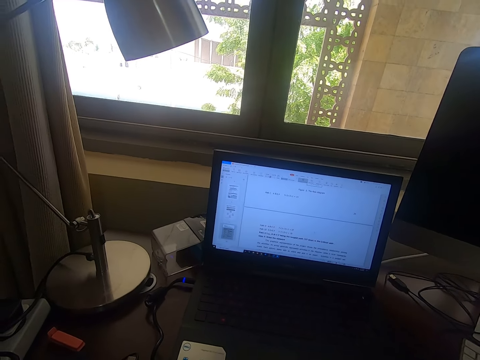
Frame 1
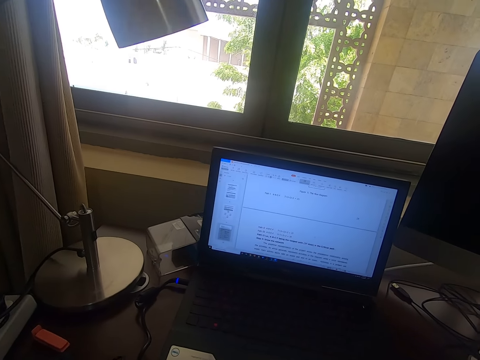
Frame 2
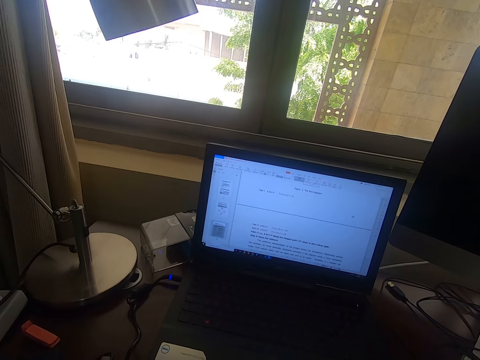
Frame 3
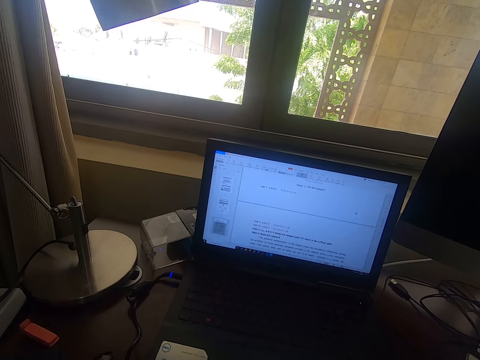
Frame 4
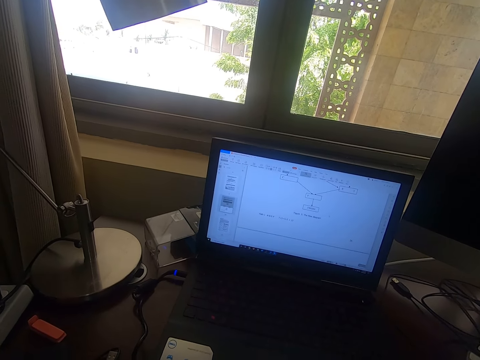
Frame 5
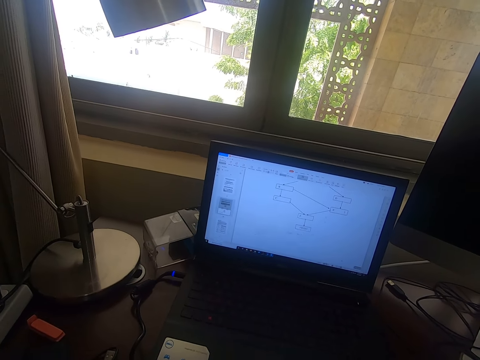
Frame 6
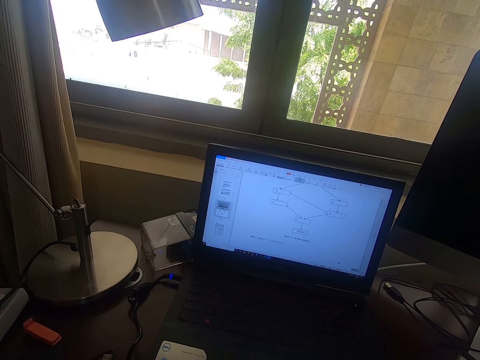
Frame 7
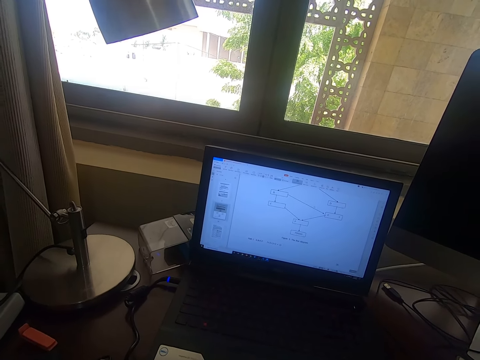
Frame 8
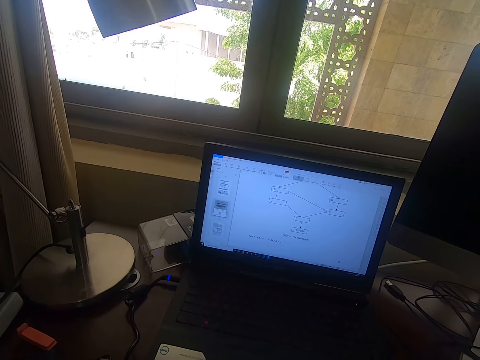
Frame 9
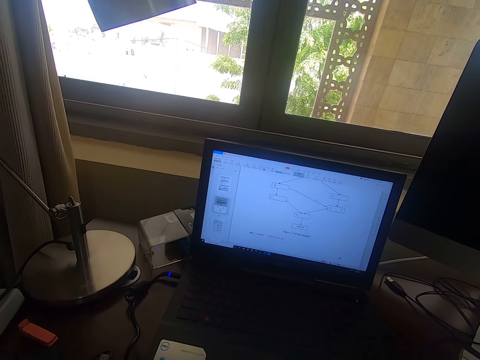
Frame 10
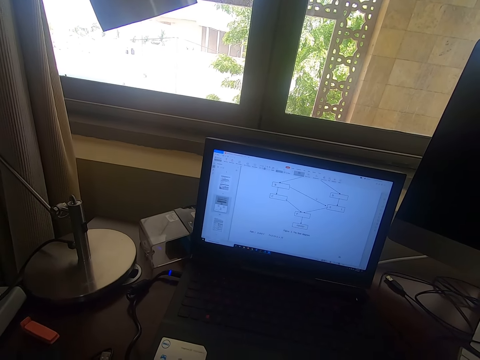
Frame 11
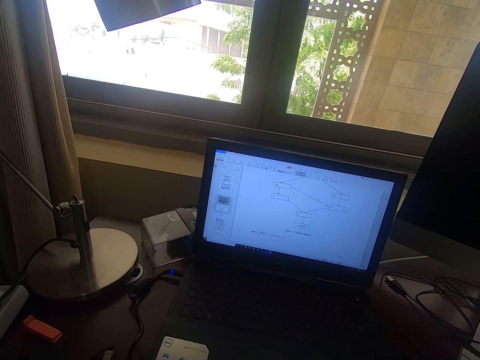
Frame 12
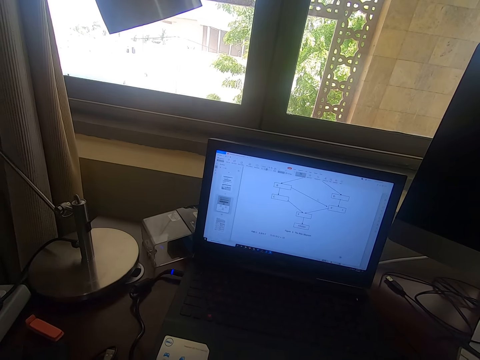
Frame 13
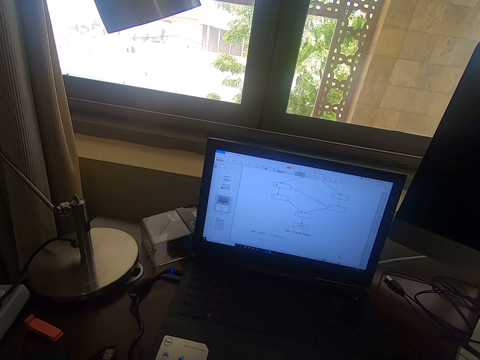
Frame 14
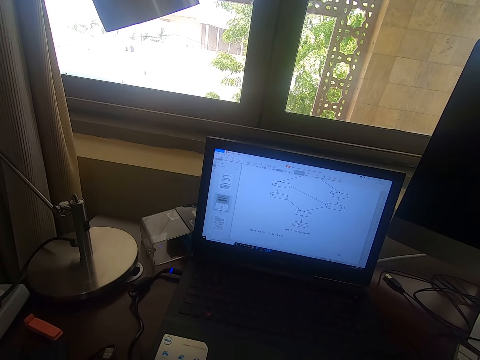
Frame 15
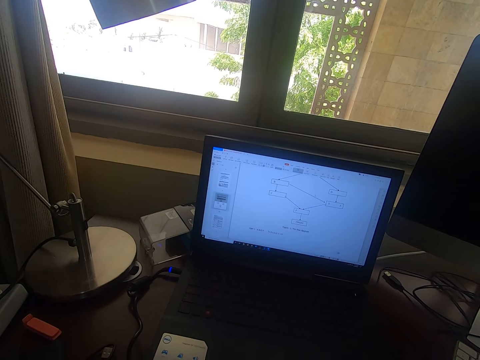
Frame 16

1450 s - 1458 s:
The camera wearer scrolls the mouse.

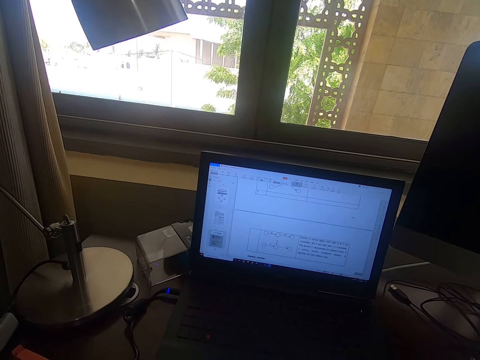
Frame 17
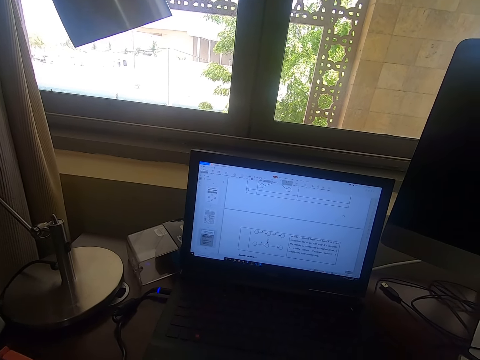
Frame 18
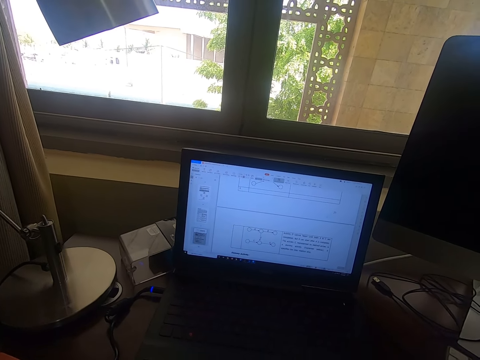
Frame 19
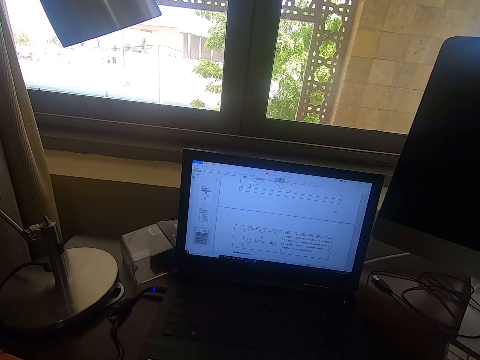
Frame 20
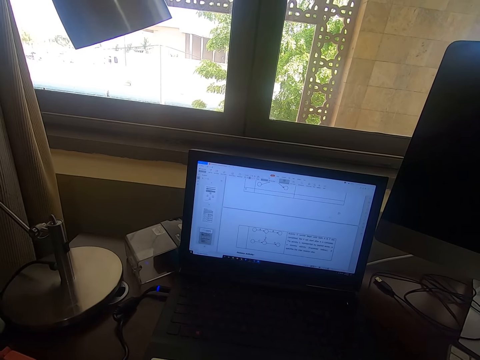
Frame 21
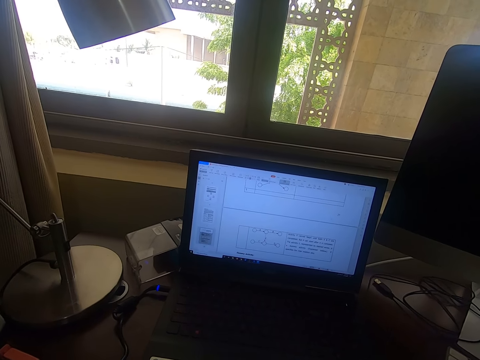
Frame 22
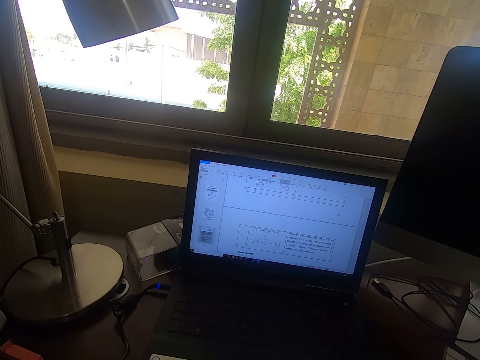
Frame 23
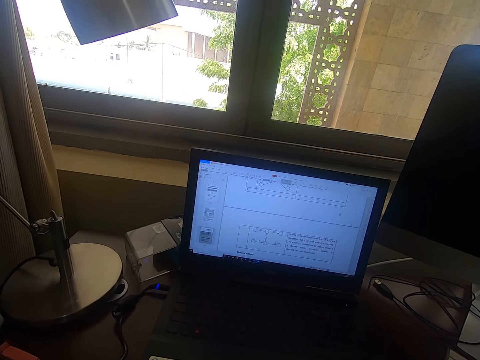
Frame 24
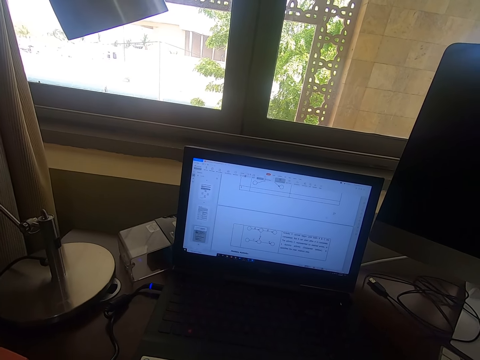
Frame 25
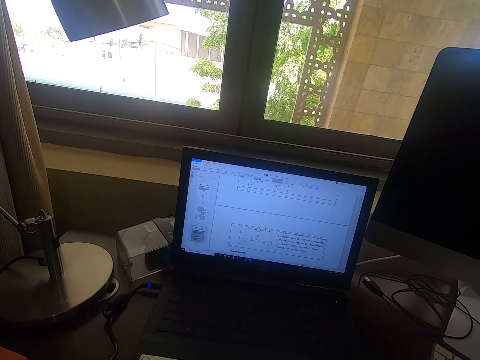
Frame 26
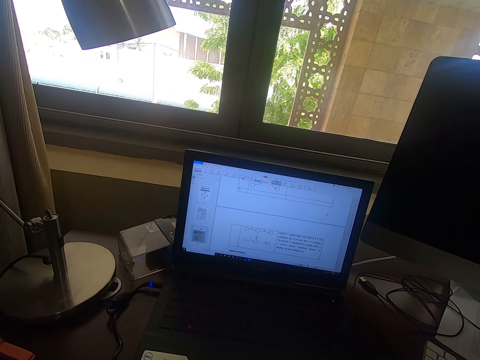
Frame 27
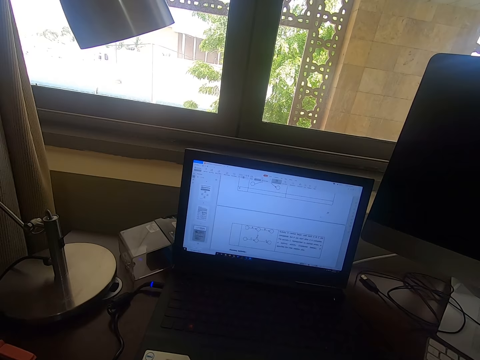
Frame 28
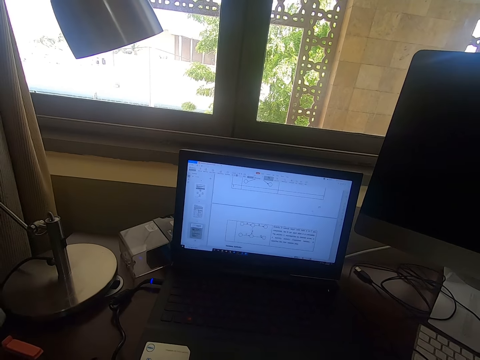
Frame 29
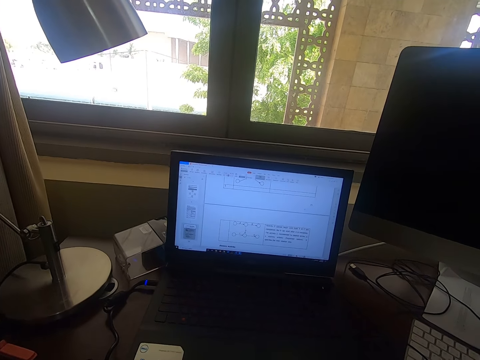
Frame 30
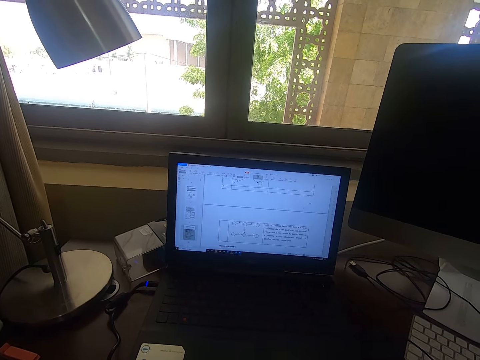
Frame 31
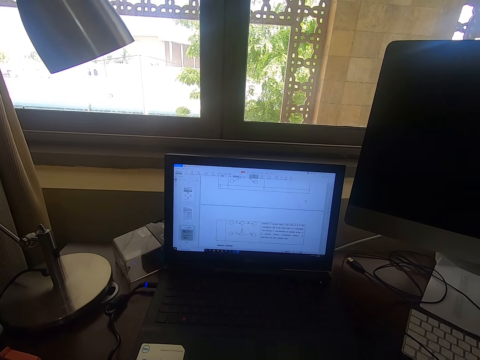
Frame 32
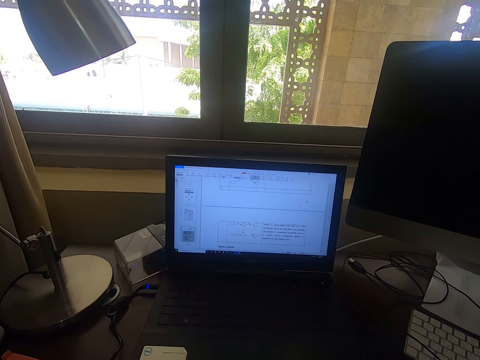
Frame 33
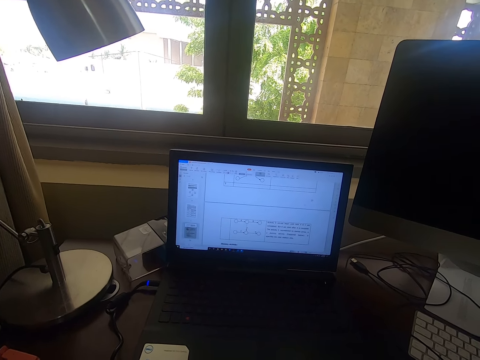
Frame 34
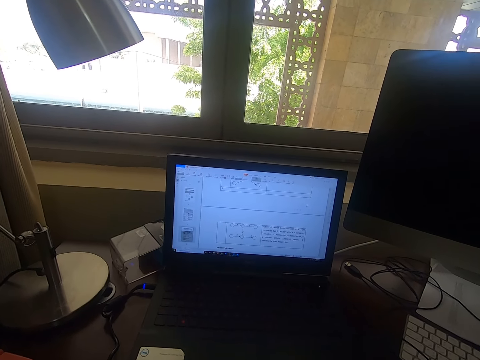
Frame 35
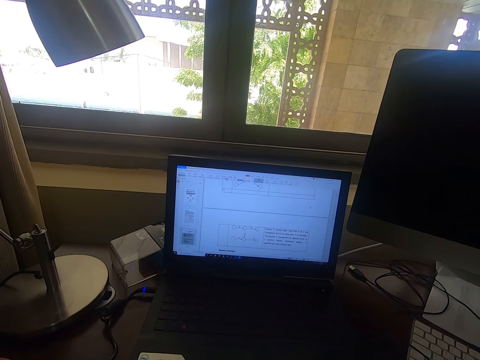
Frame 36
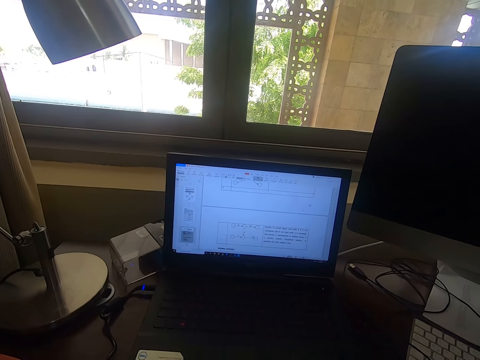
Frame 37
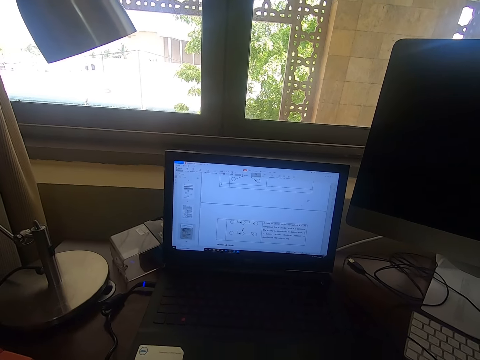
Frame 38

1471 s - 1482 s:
The camera wearer stares at the laptop.

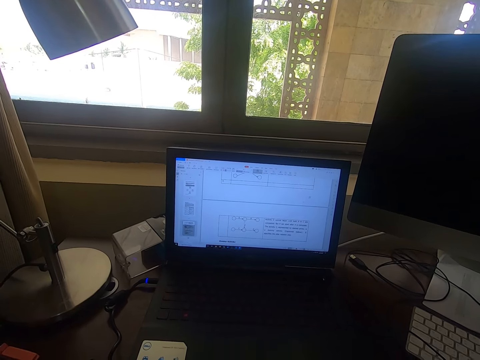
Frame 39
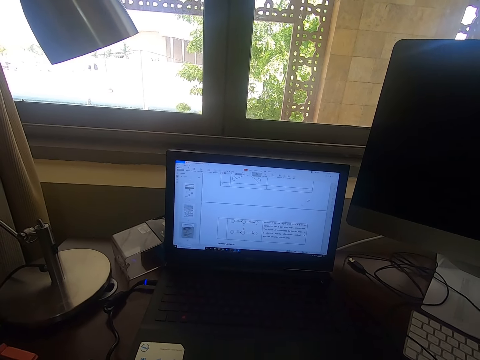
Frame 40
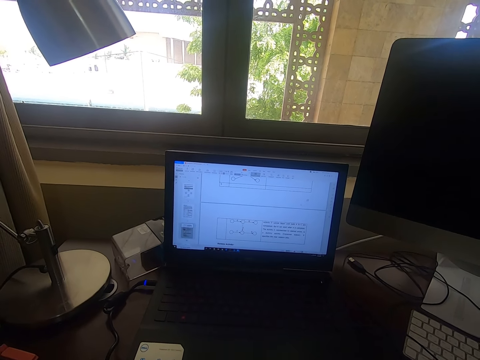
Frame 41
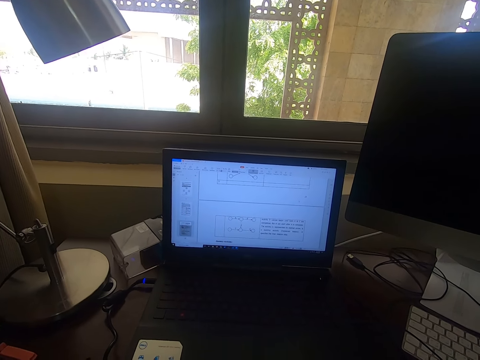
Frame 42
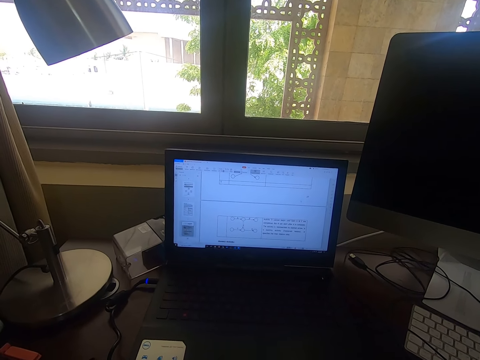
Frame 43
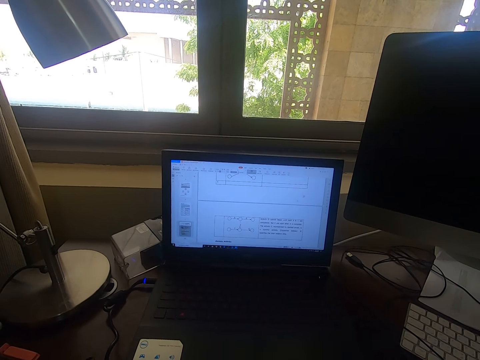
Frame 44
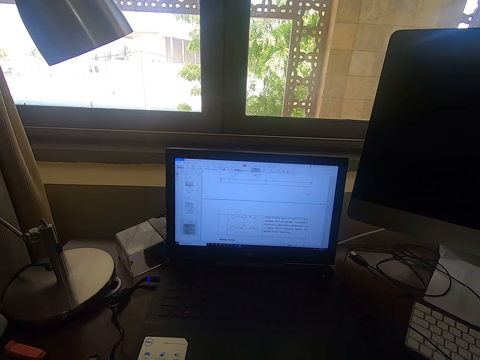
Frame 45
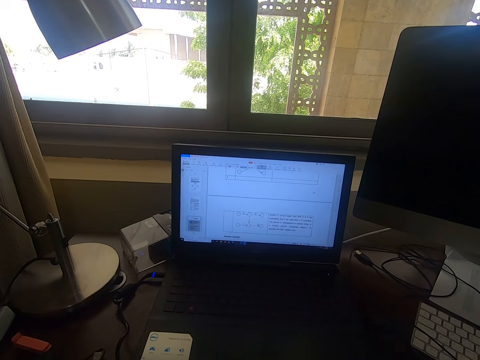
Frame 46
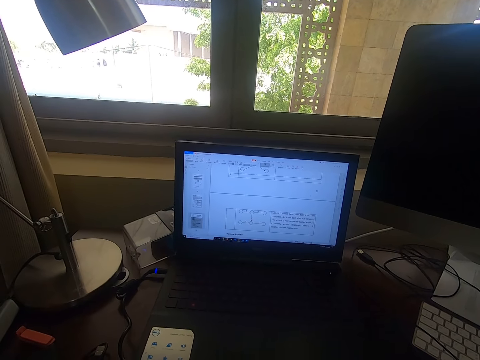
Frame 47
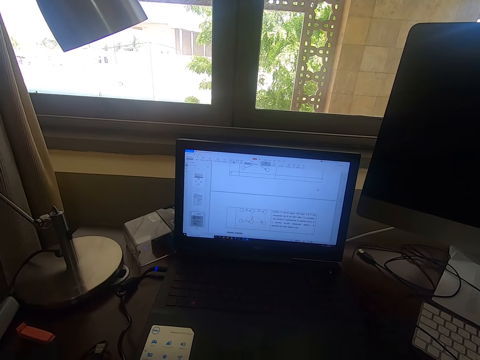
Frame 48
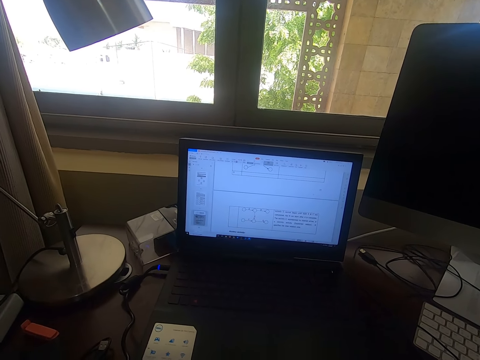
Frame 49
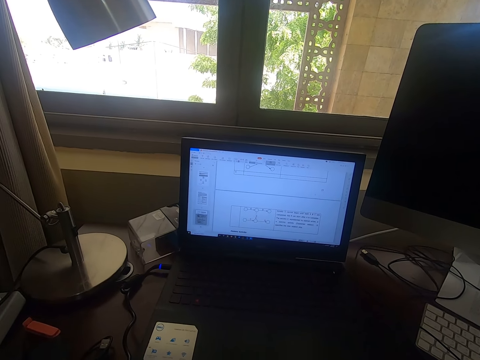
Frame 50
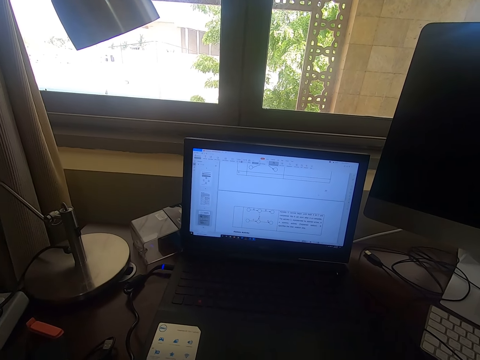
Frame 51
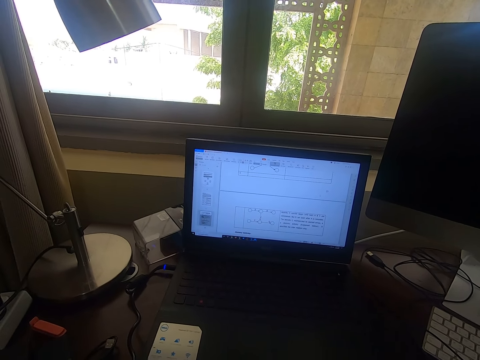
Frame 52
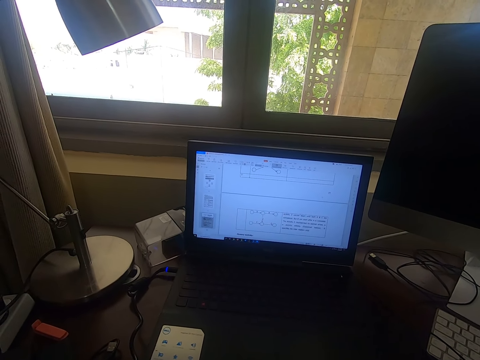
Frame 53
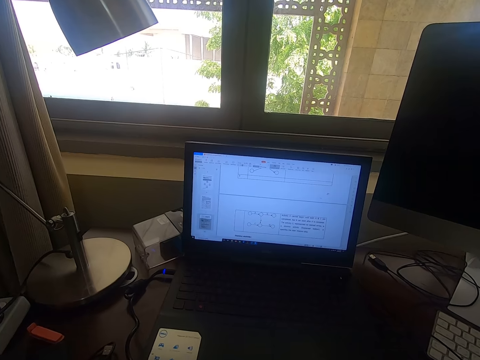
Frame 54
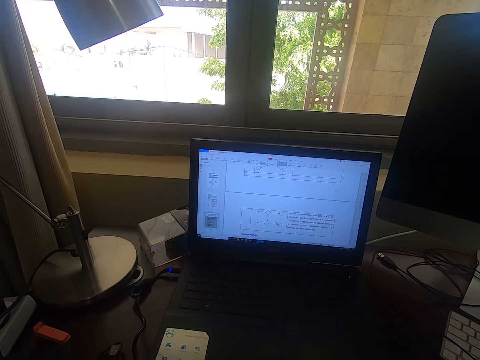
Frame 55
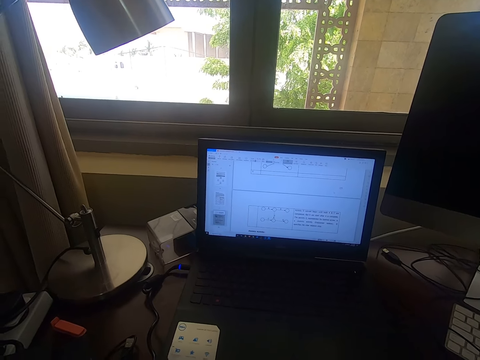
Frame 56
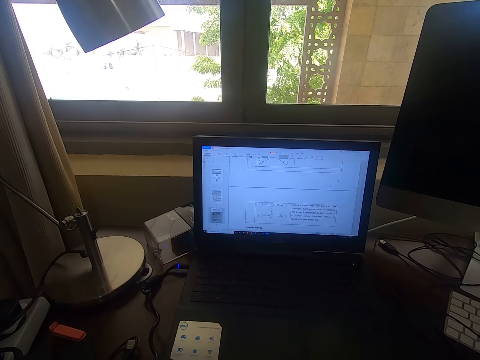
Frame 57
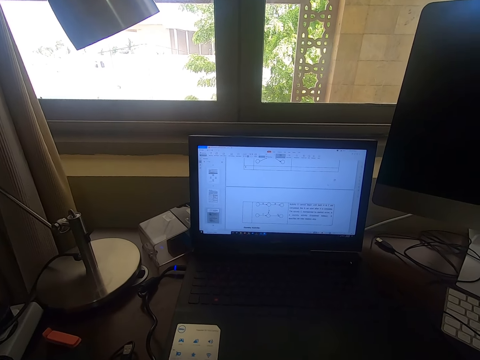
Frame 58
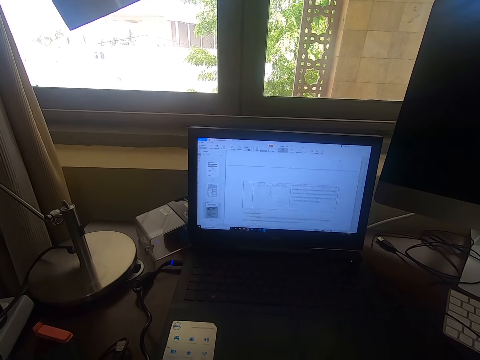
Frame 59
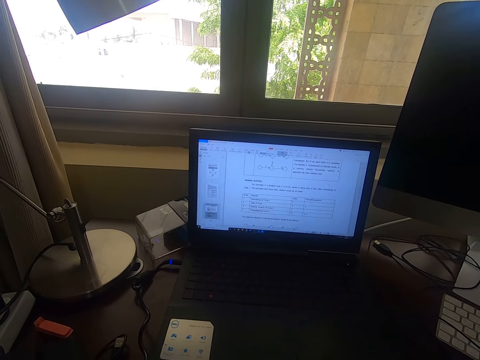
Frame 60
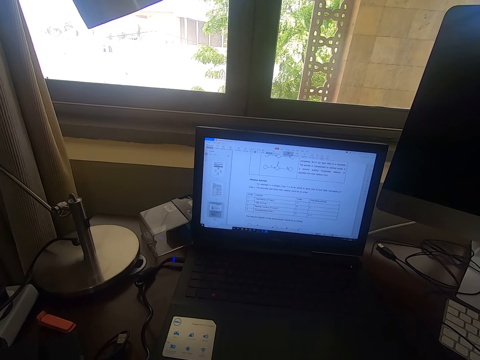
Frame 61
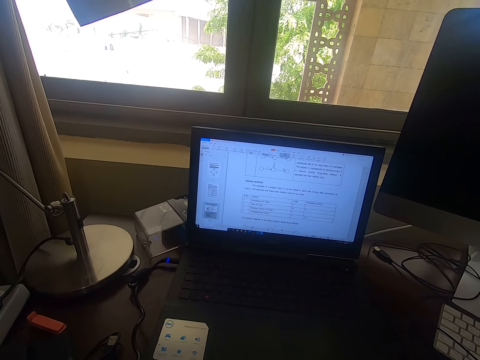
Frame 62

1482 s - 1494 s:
The camera wearer looks around.
